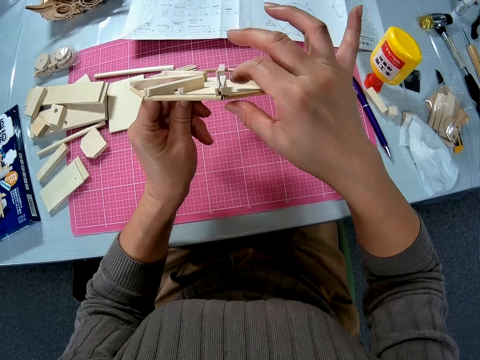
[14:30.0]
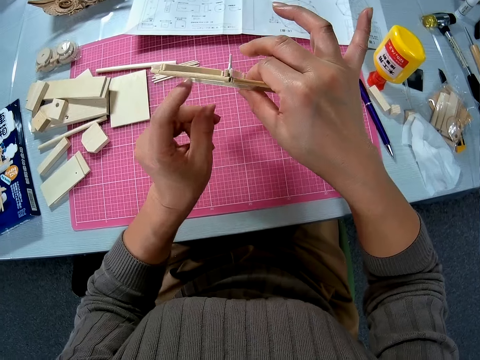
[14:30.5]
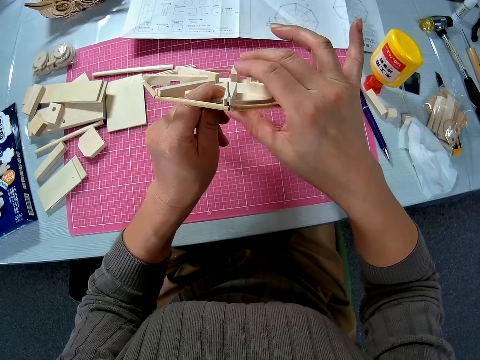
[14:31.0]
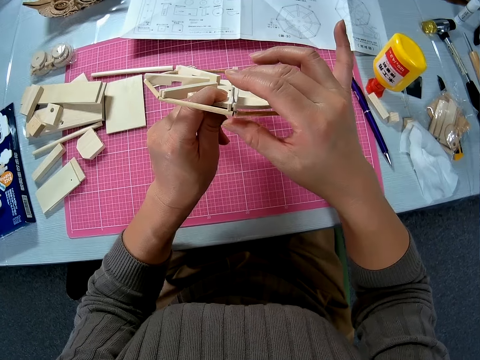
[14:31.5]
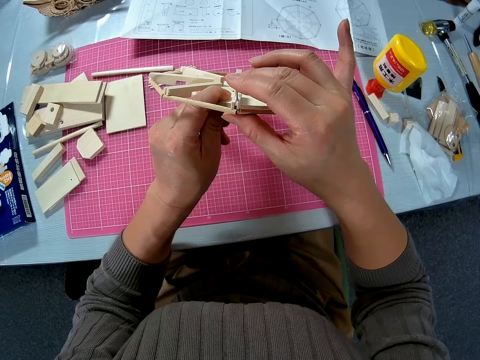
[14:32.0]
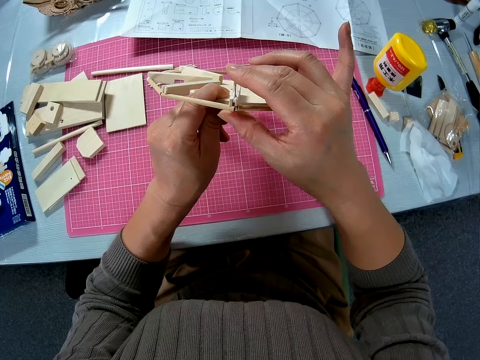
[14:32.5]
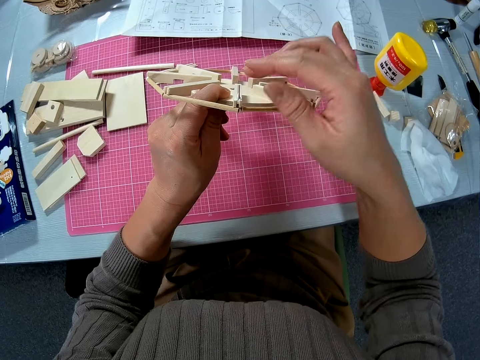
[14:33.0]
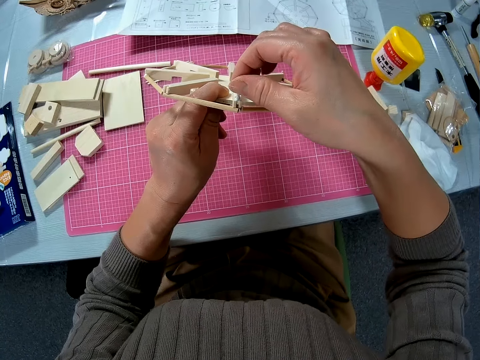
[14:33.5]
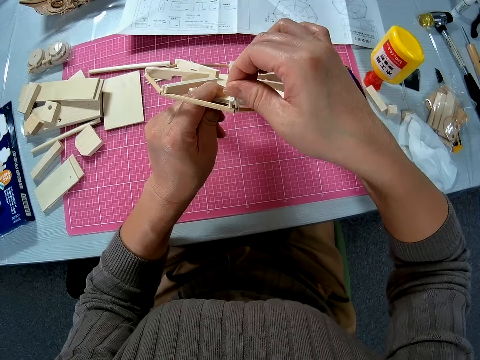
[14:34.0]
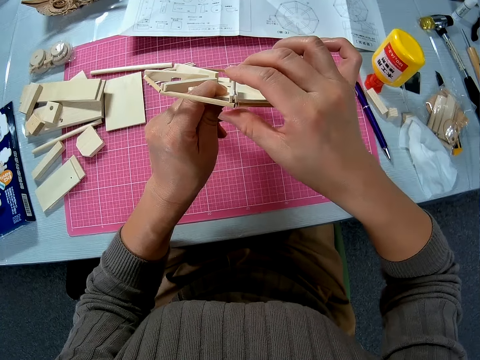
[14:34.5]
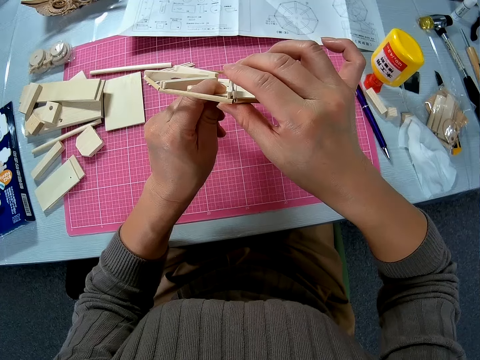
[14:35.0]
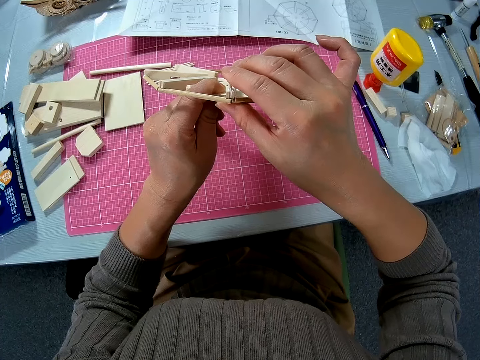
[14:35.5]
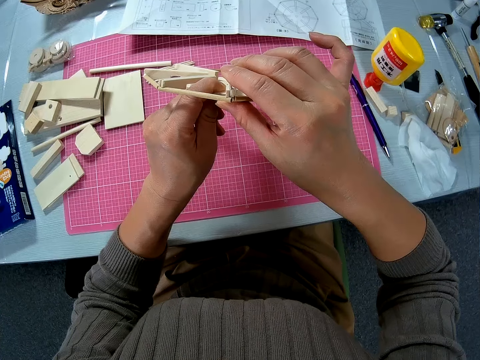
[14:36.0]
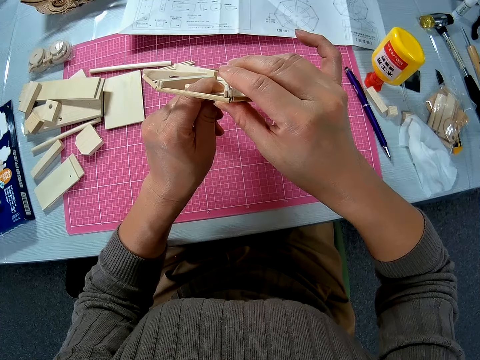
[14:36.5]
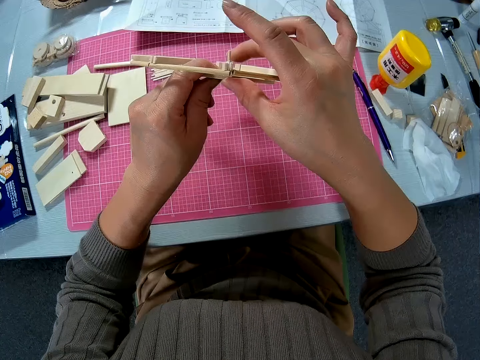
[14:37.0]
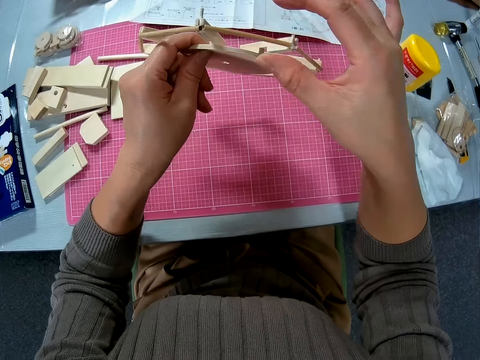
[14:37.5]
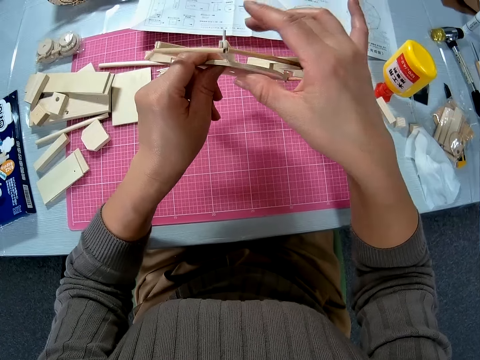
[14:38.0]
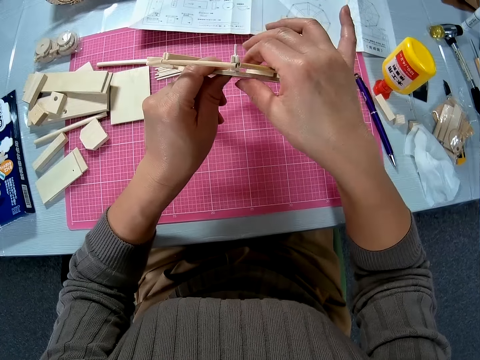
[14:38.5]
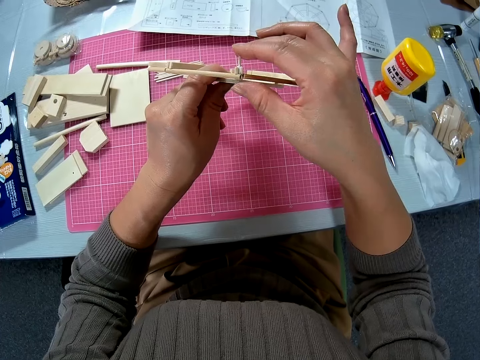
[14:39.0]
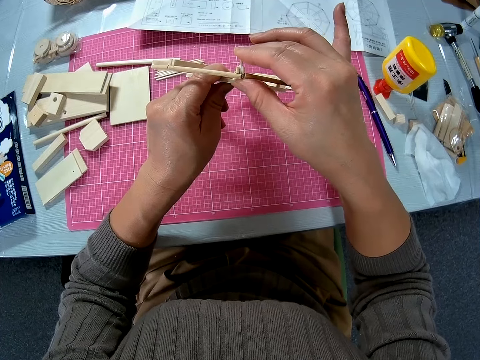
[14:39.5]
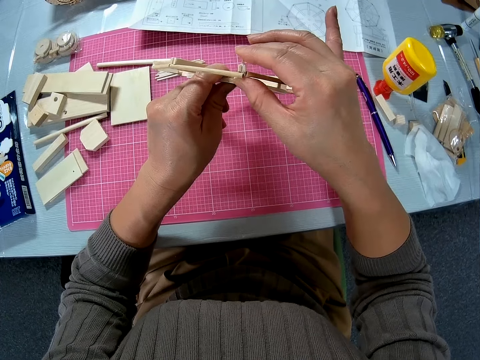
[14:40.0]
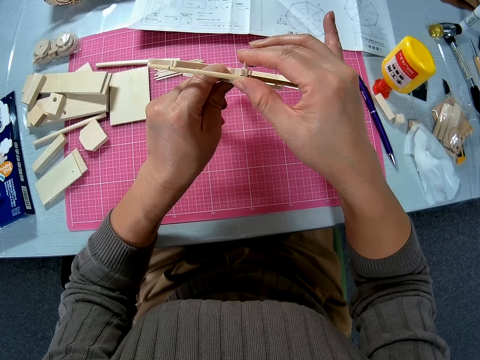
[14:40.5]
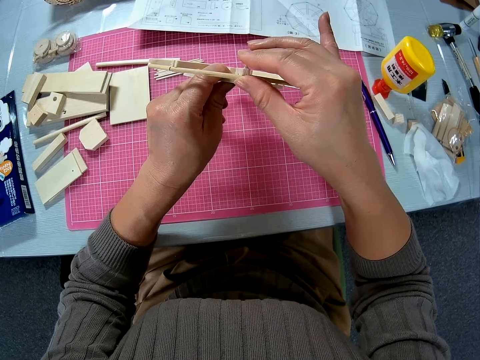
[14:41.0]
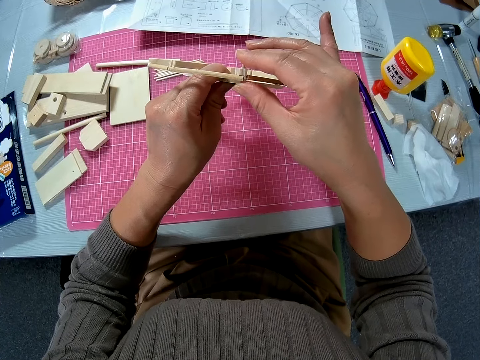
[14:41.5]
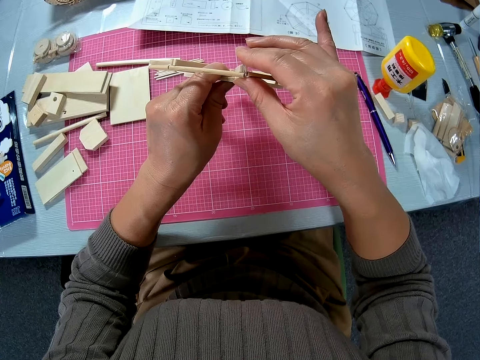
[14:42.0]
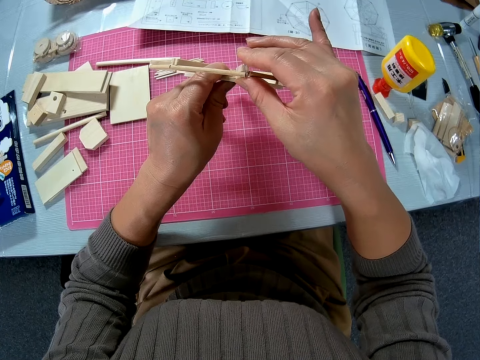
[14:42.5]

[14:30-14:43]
The camera wearer looks at the circular board. They join the piece of wood to the woodwork.

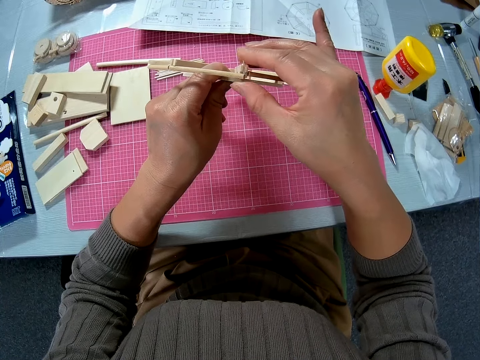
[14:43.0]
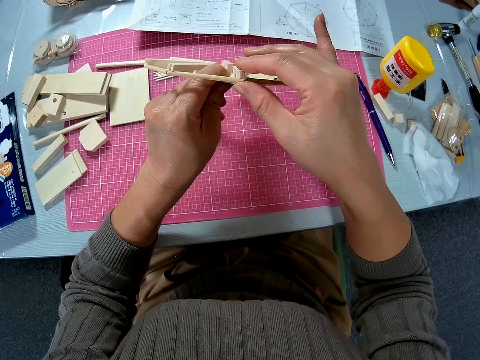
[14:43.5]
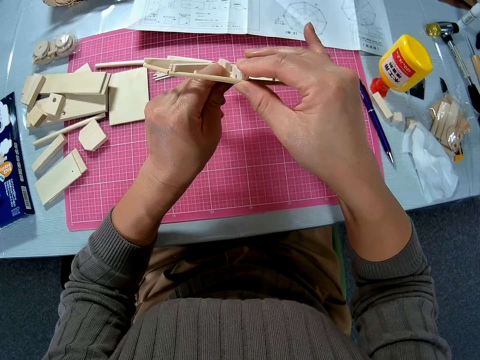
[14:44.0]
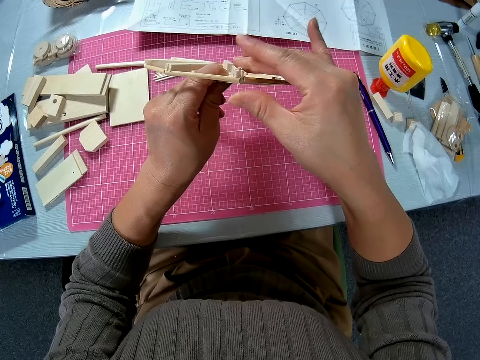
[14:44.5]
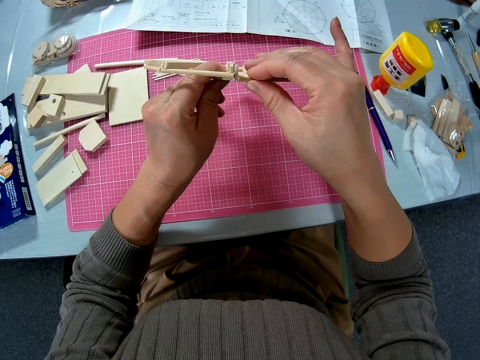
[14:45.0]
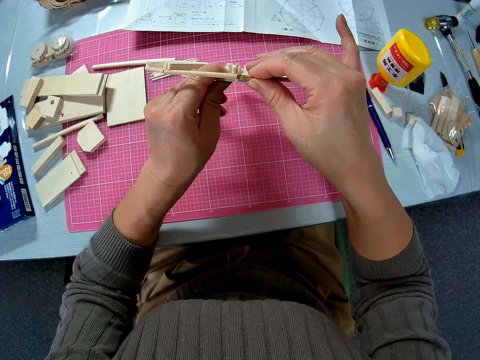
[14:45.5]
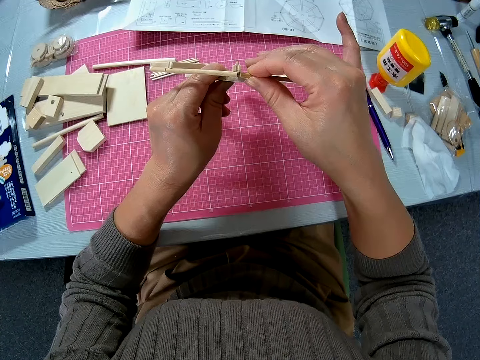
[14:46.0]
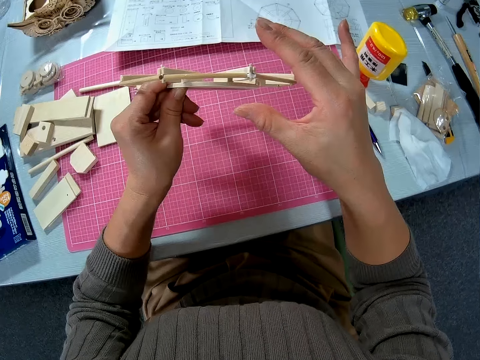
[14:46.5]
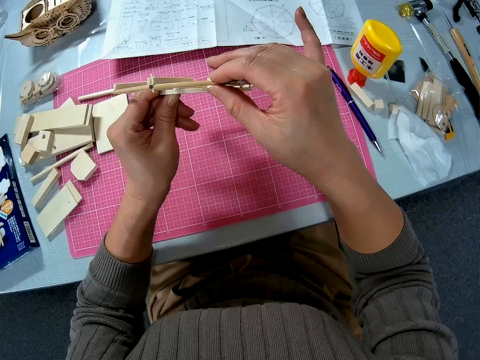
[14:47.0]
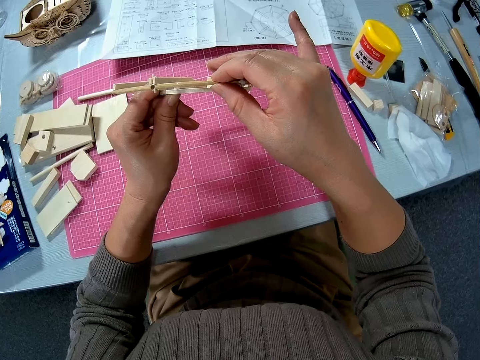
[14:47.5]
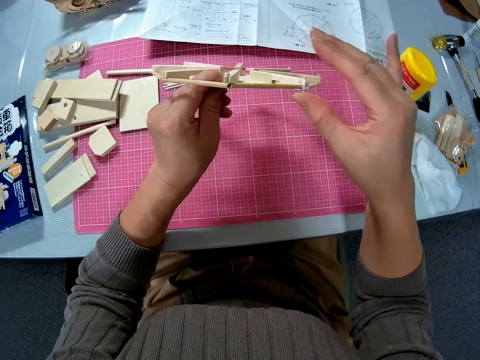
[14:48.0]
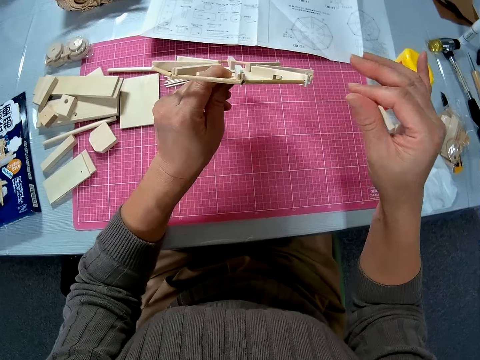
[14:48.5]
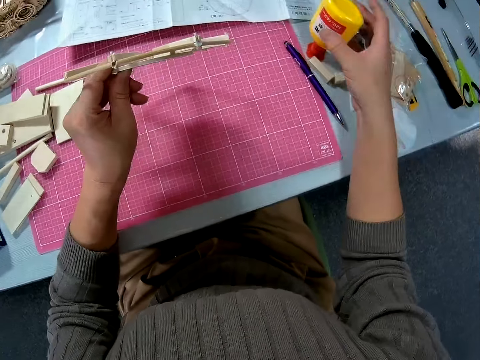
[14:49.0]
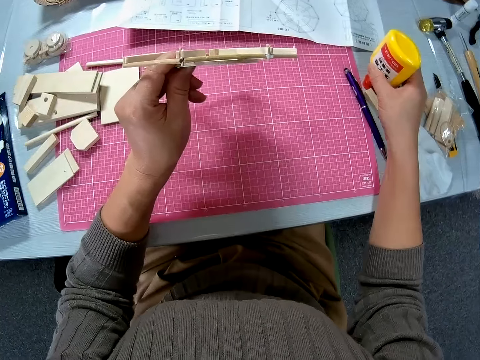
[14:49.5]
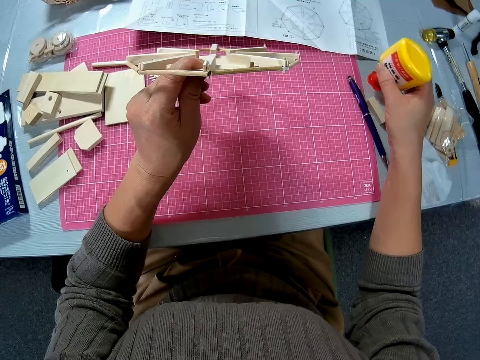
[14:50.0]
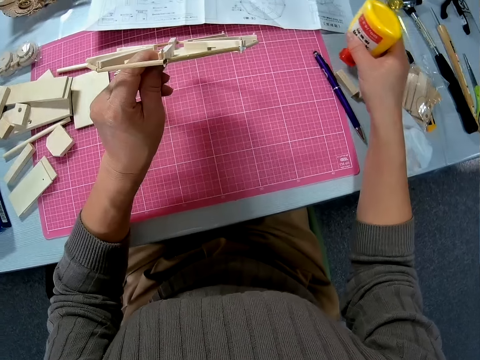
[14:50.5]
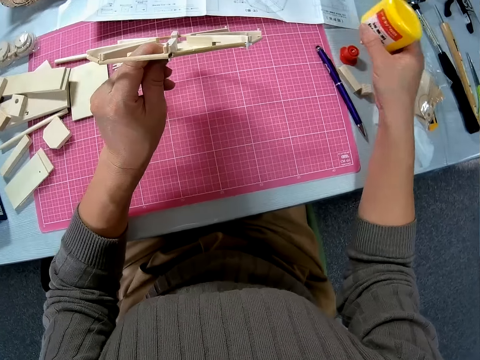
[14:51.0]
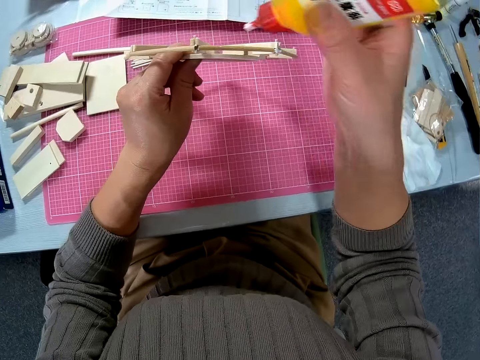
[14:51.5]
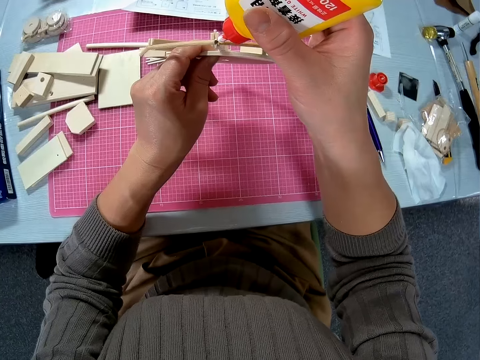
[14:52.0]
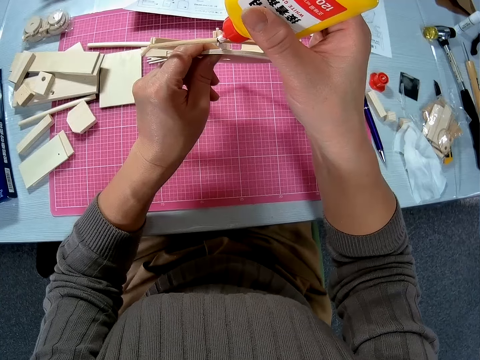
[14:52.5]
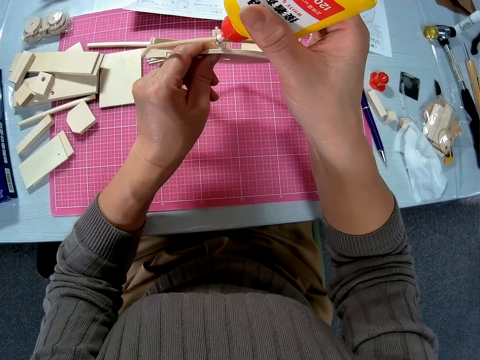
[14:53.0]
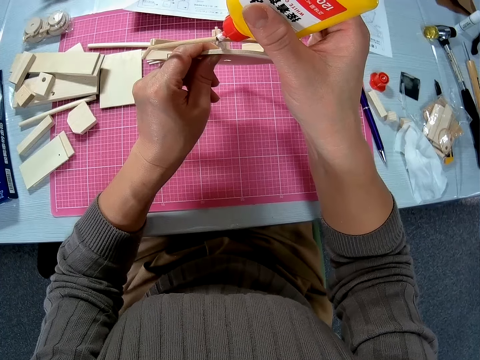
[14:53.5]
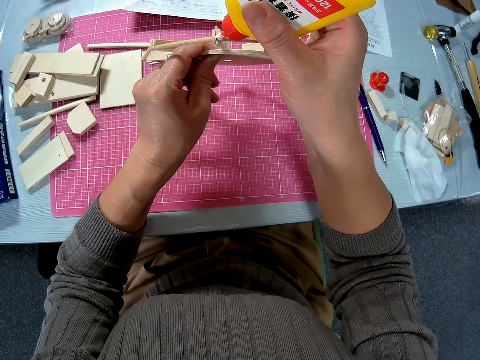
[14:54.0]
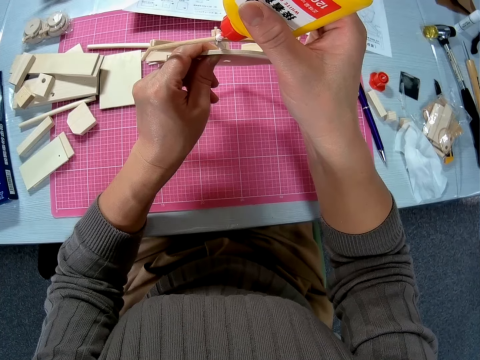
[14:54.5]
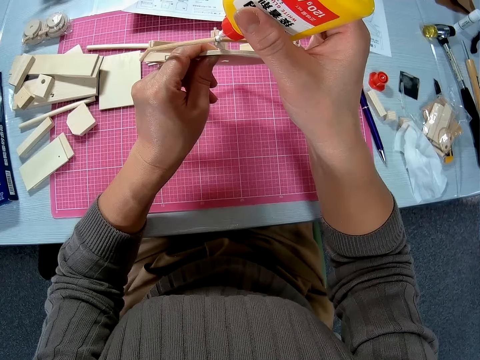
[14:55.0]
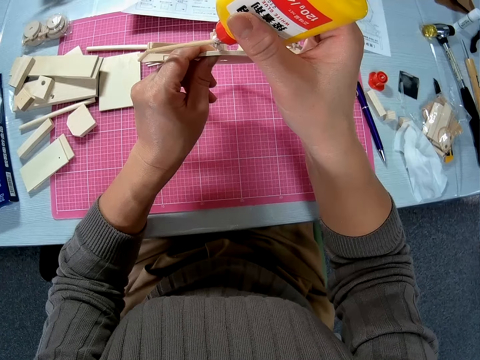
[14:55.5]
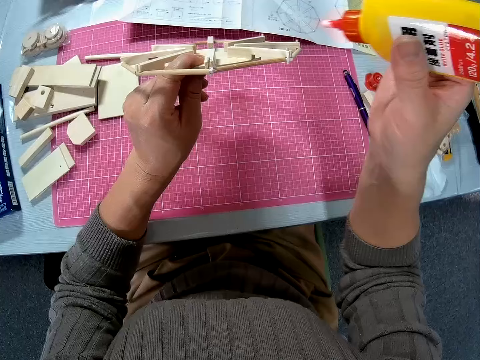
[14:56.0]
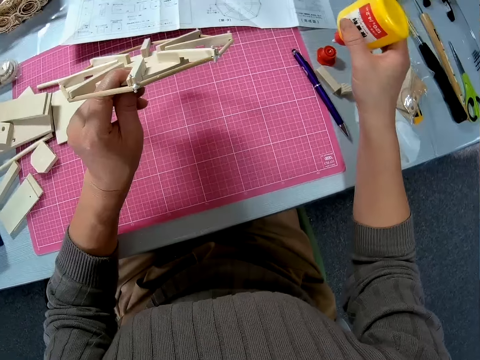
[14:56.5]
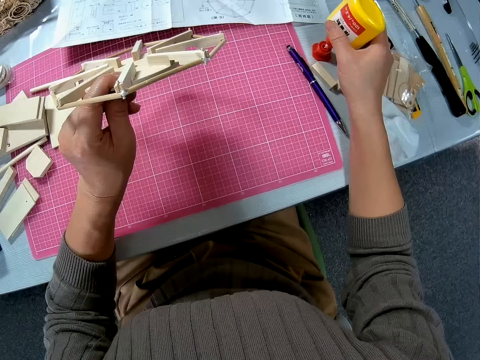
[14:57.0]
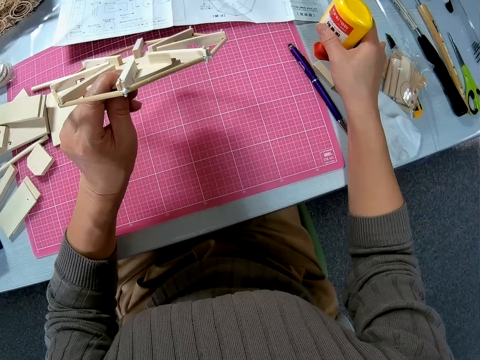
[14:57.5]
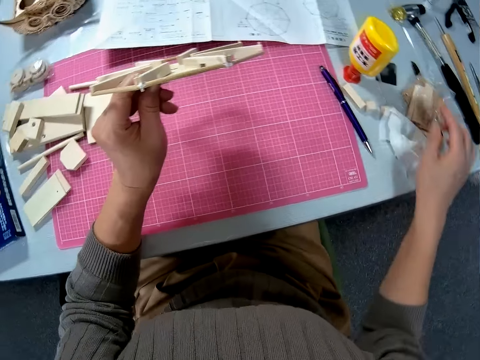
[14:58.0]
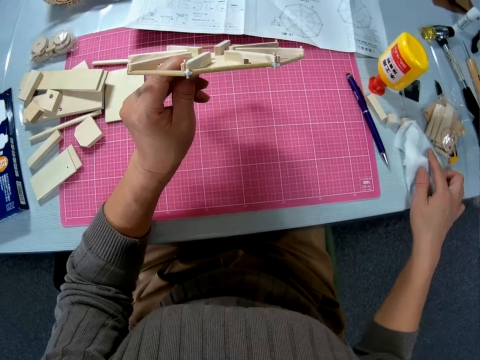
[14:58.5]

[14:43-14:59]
The camera wearer fixes the piece of wood on the circular board. They hold the glue. They pick the bottle of glue from the table. They apply glue on the circular board. They drop the bottle of glue on the table.
